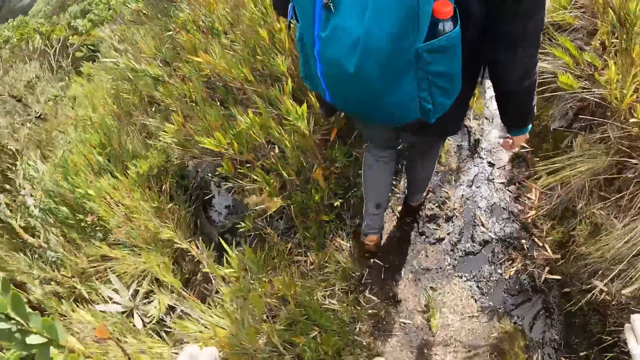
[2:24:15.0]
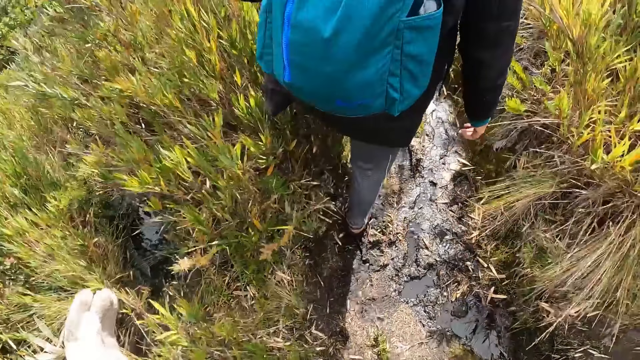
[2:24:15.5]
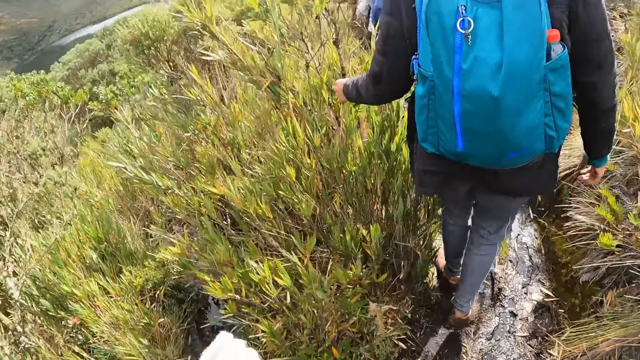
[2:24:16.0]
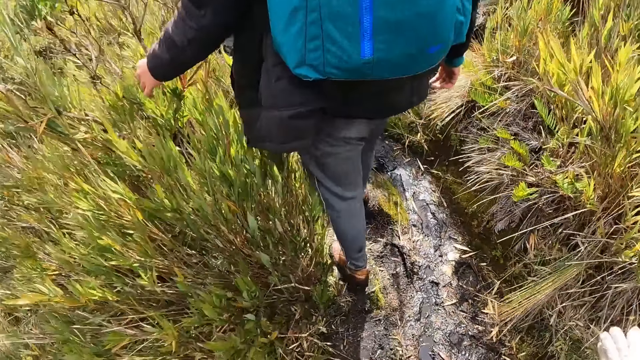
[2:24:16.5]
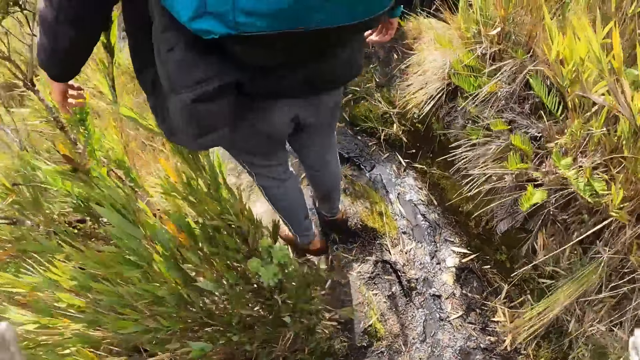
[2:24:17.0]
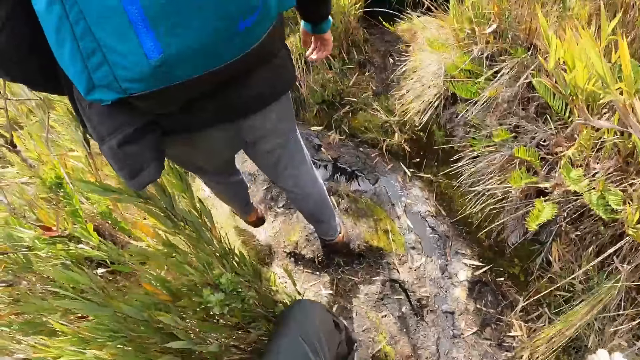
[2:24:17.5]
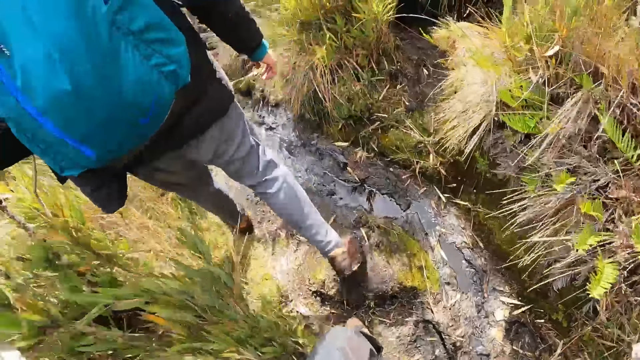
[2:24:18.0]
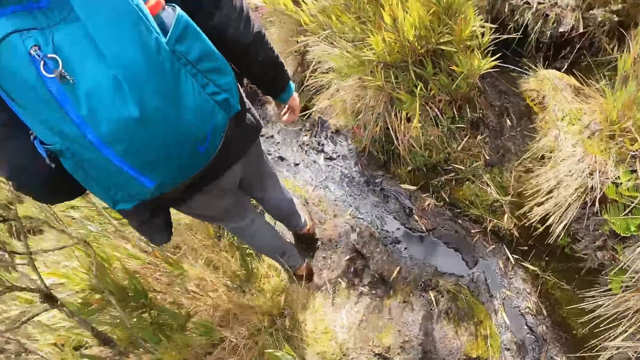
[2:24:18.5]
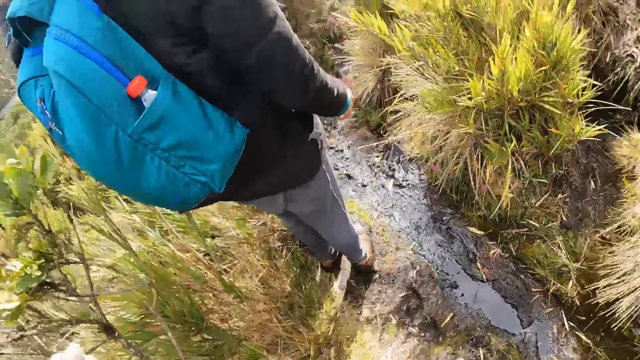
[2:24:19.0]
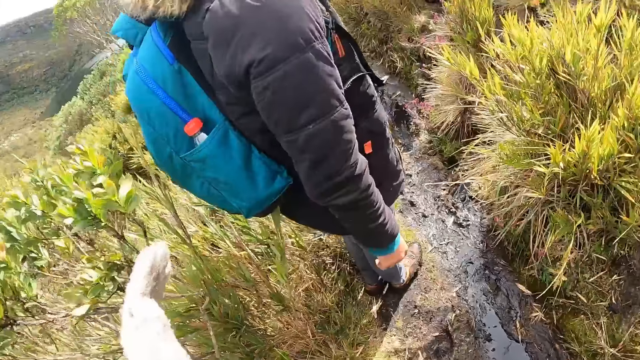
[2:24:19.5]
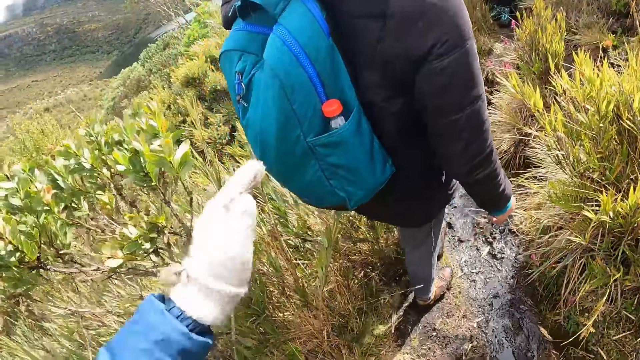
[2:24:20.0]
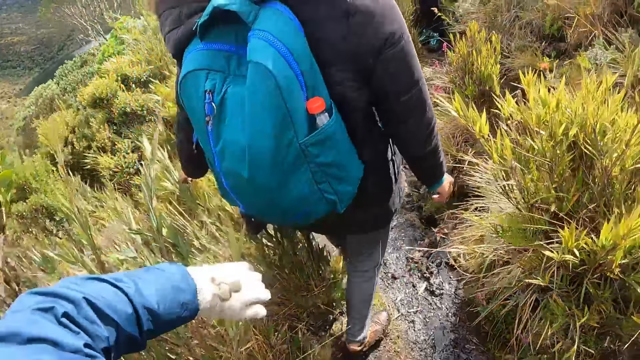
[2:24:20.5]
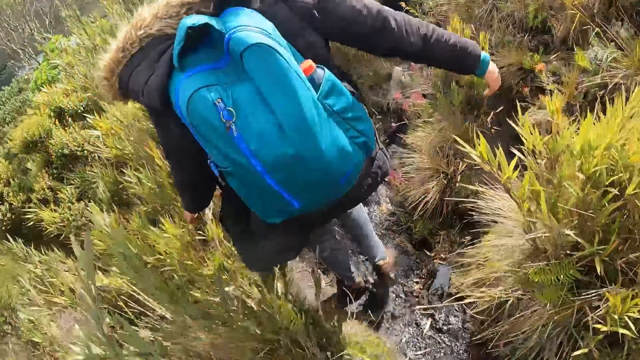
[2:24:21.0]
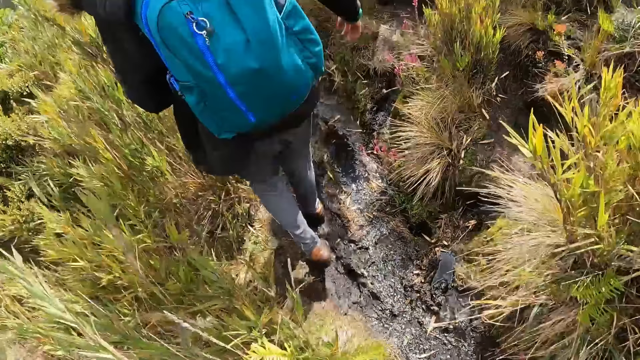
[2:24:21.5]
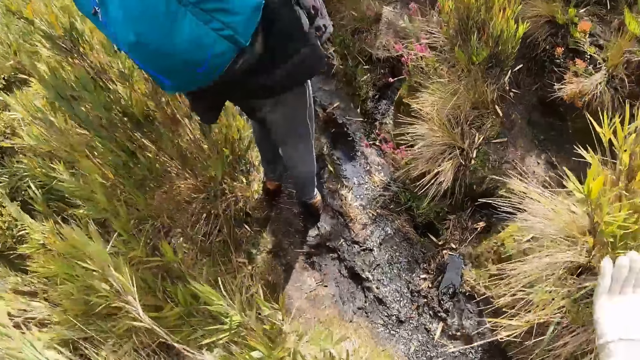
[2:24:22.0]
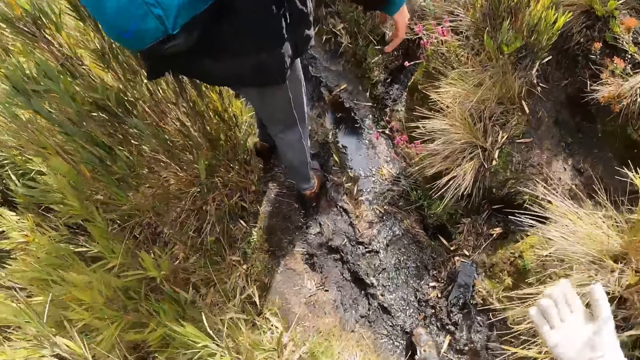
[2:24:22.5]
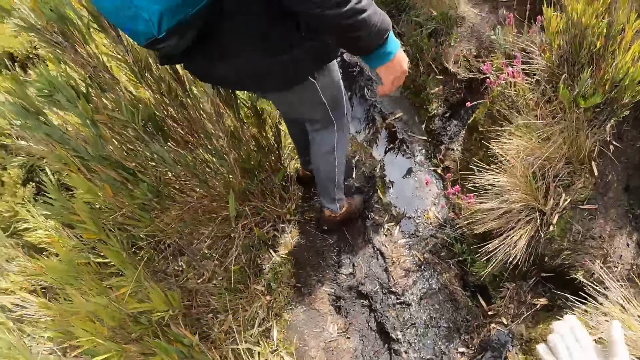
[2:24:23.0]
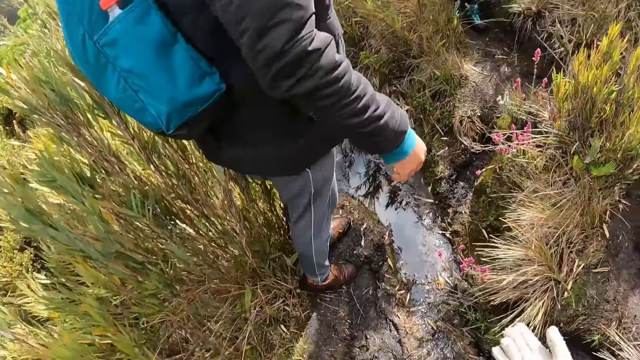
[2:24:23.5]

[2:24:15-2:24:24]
The camera wearer walks along a muddy path.

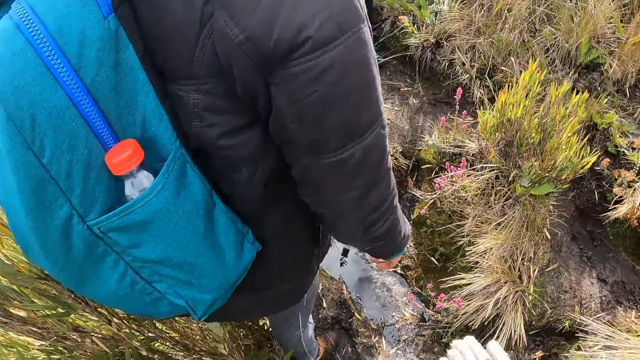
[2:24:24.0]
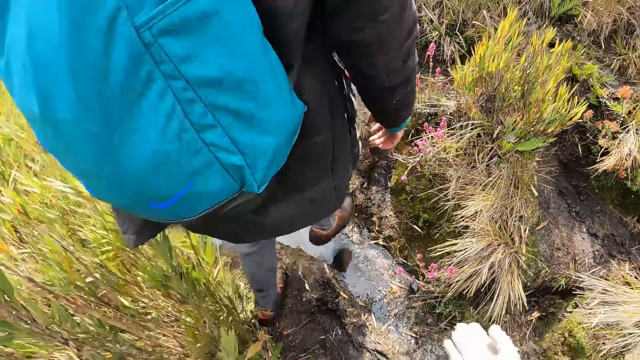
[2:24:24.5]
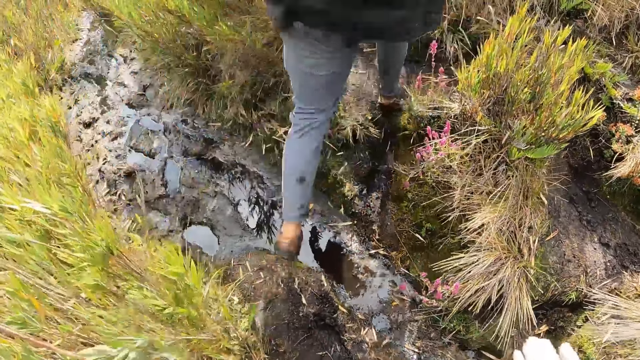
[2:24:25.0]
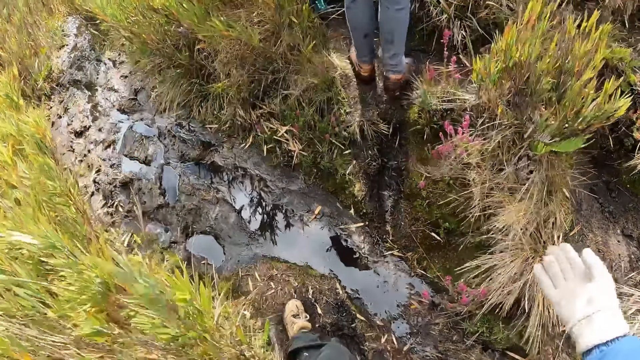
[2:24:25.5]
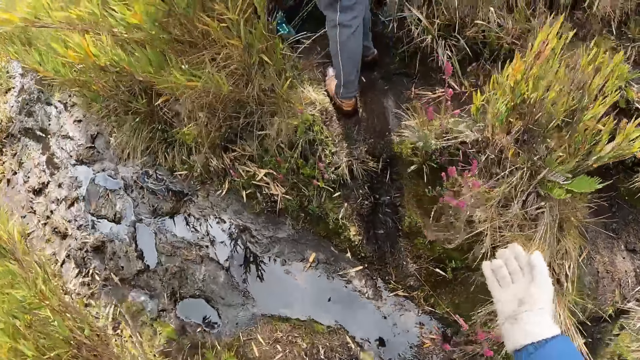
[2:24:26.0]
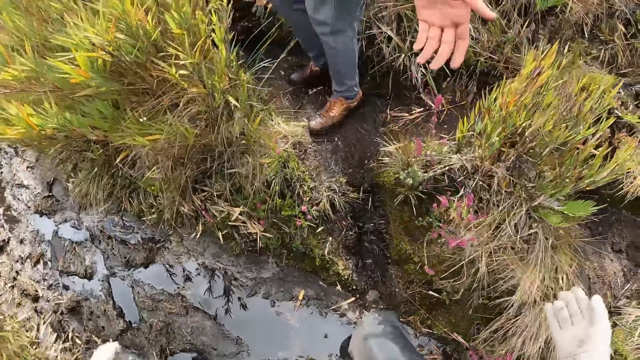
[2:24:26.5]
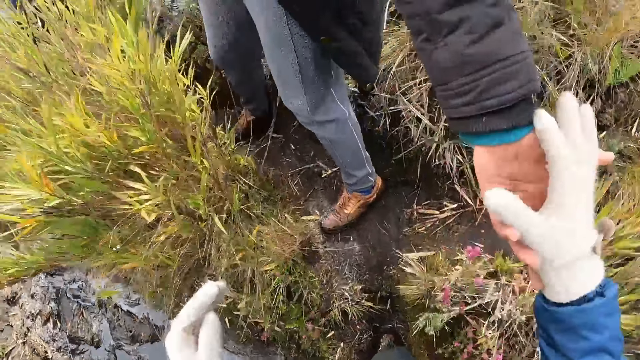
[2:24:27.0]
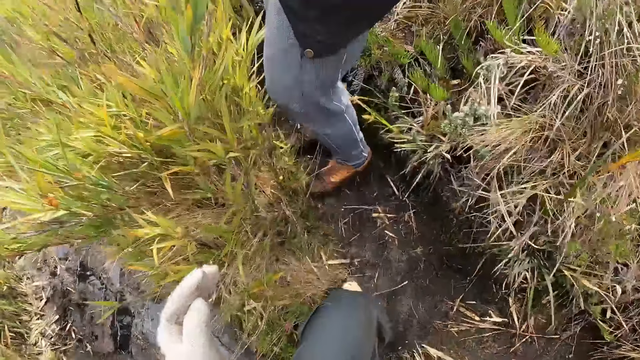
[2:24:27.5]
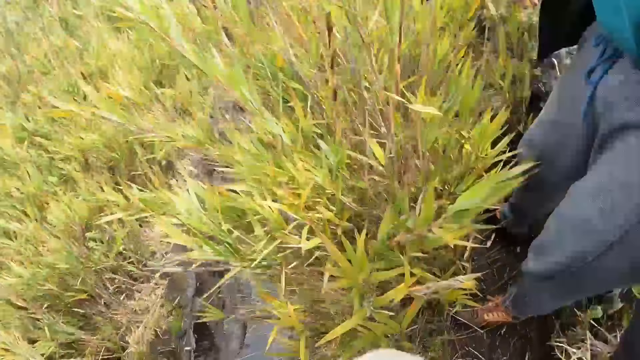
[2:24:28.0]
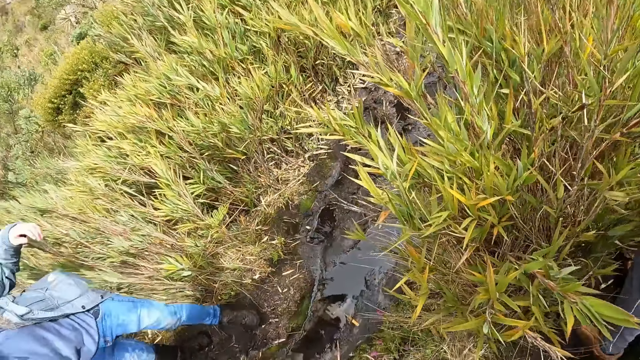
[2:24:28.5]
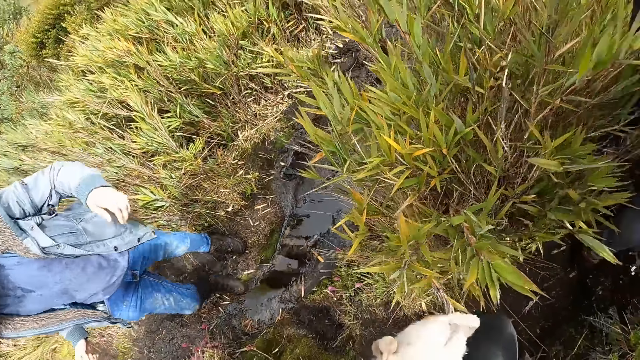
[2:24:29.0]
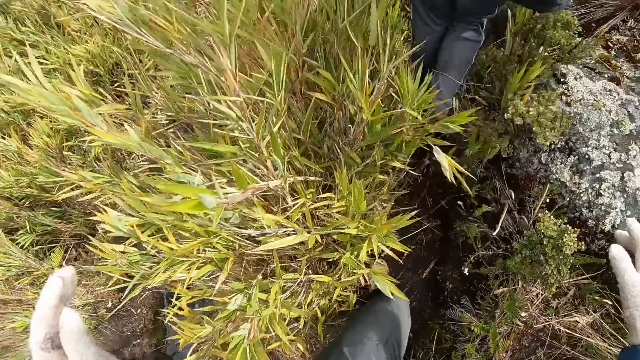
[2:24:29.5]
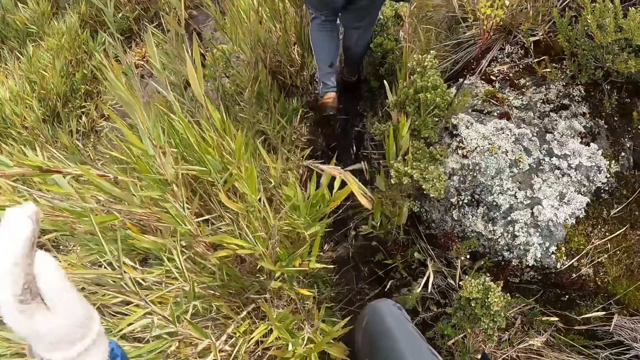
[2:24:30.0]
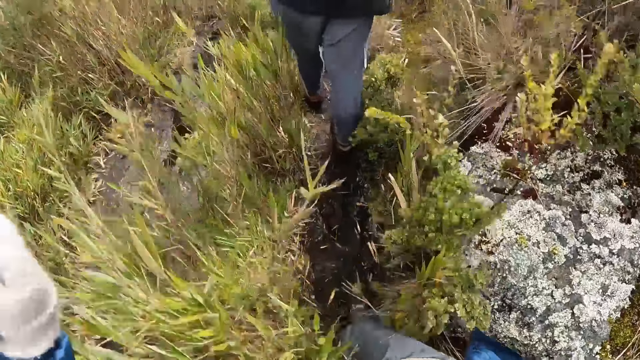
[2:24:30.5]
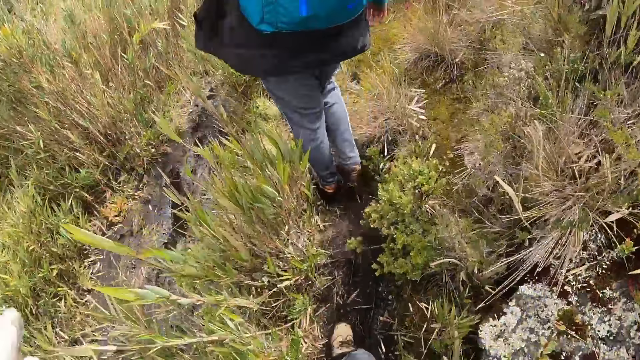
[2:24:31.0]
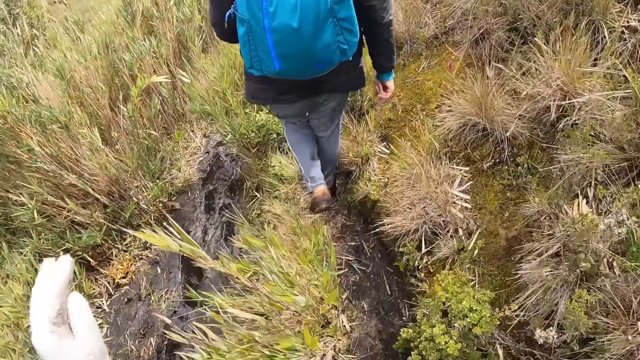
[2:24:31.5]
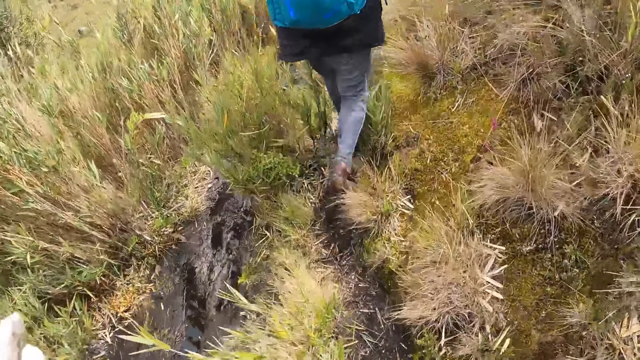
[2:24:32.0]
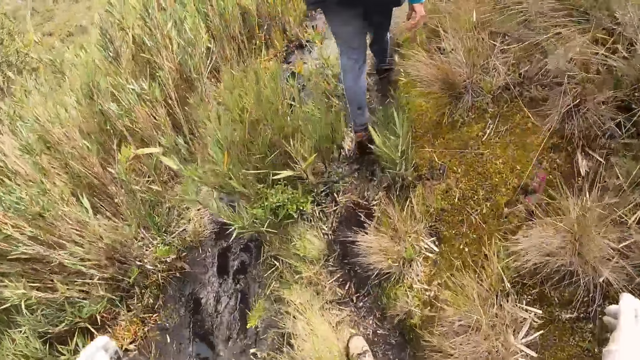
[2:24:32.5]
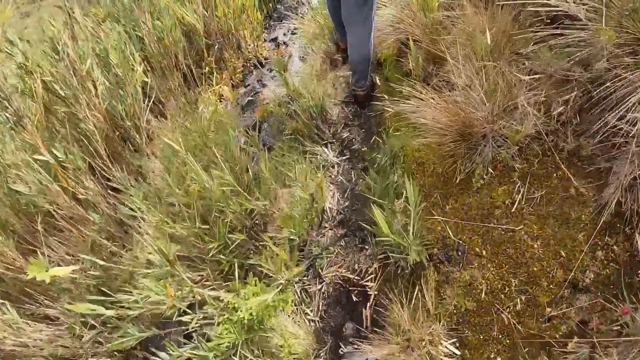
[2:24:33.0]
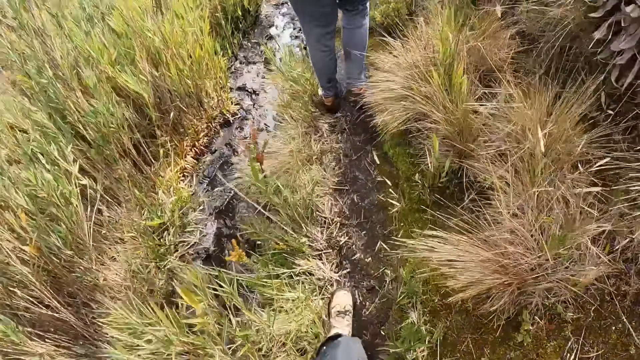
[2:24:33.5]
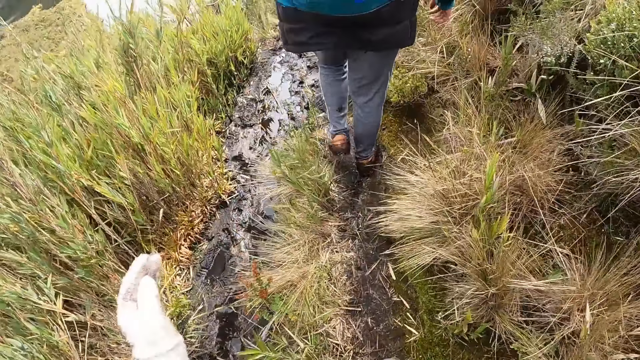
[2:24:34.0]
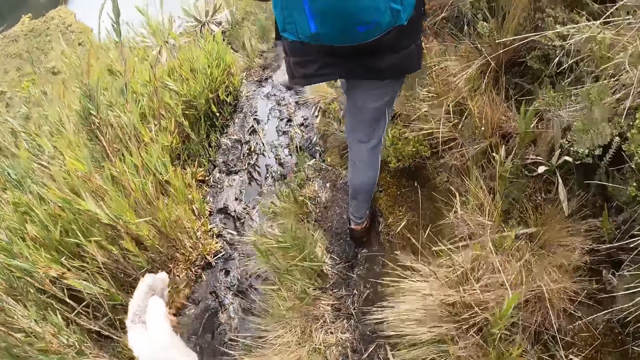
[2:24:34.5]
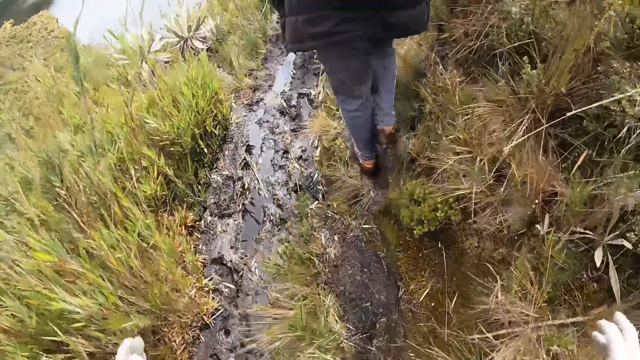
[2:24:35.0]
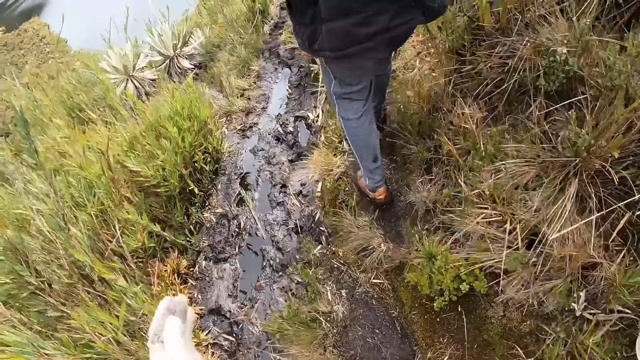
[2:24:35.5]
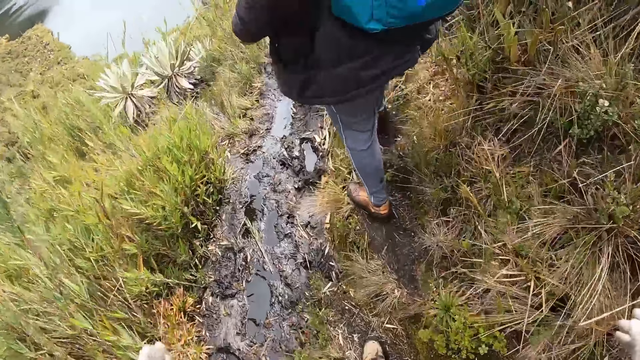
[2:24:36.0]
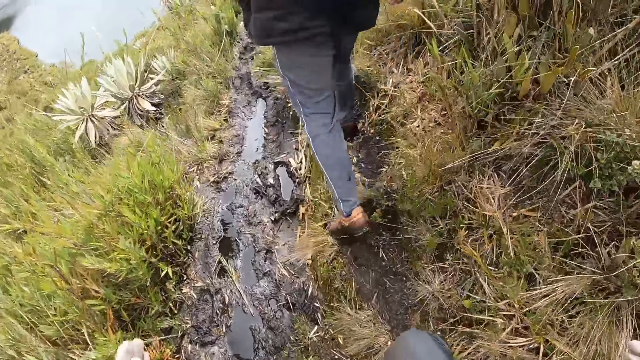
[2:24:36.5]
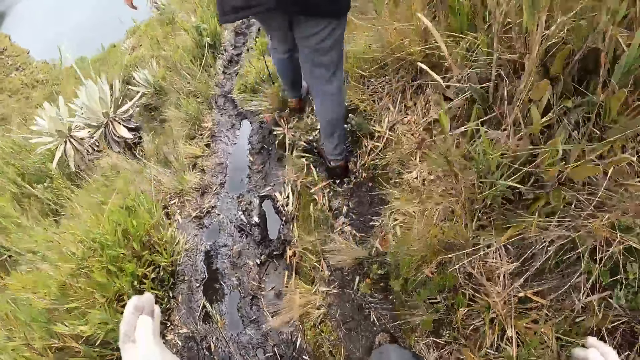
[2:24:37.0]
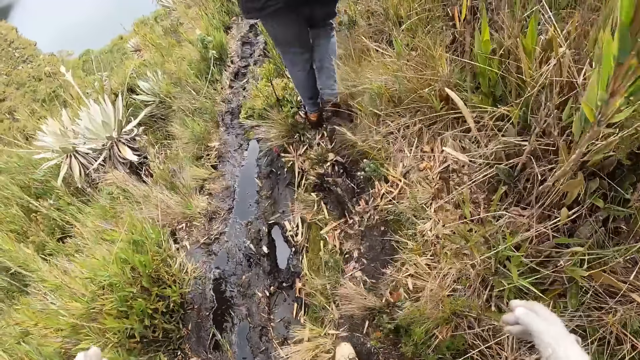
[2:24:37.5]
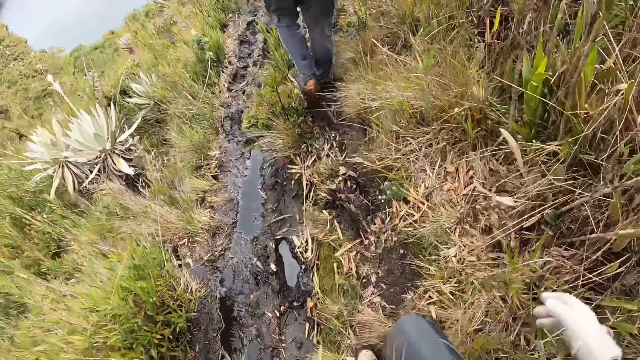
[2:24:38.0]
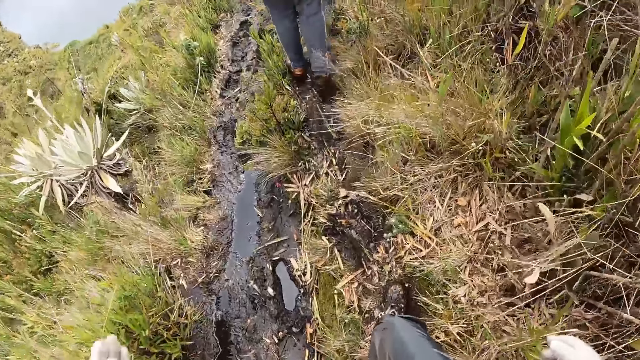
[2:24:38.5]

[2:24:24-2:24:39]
The camera wearer holds hands with a man. The man walks on the field.
